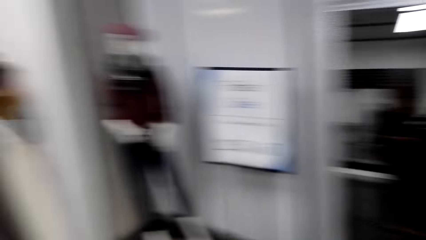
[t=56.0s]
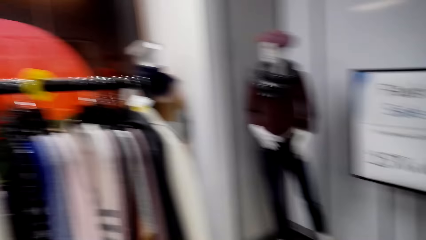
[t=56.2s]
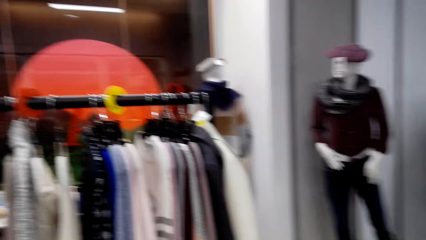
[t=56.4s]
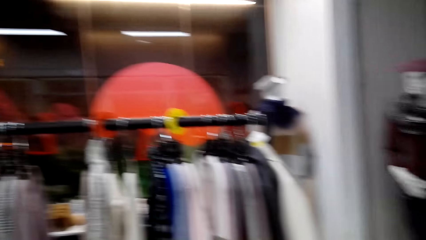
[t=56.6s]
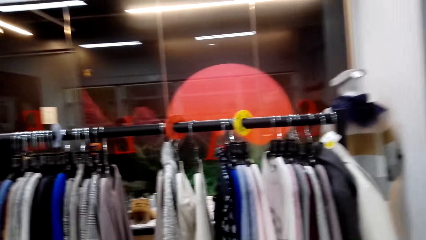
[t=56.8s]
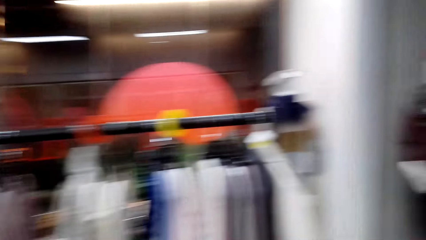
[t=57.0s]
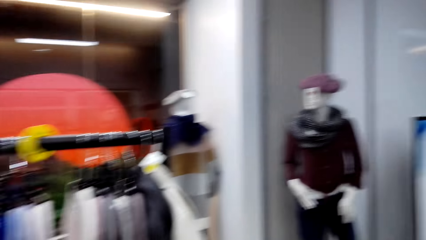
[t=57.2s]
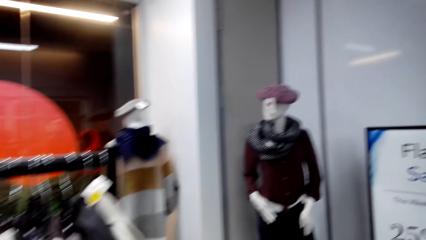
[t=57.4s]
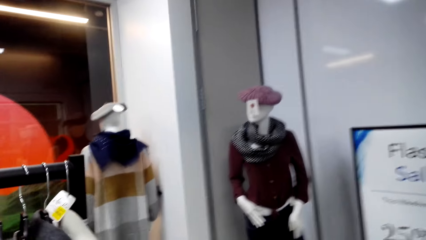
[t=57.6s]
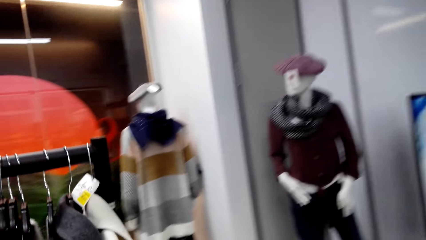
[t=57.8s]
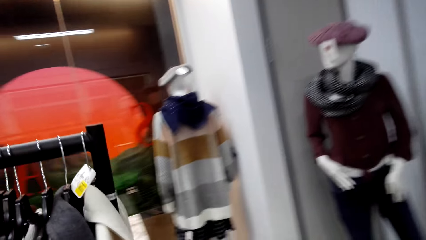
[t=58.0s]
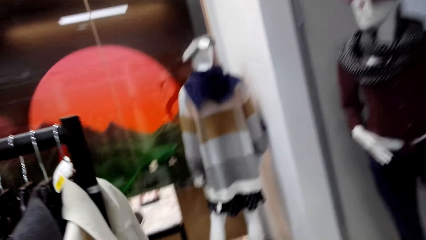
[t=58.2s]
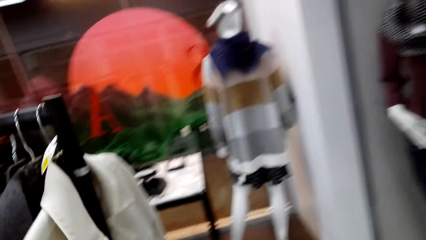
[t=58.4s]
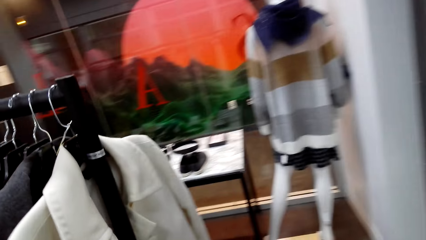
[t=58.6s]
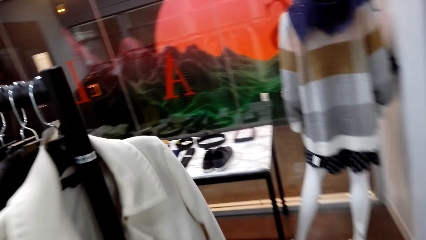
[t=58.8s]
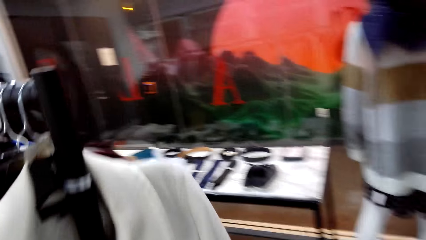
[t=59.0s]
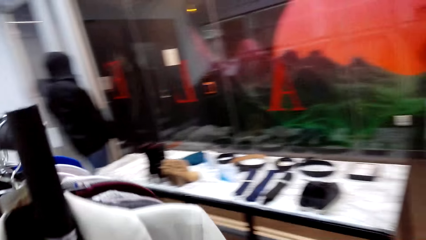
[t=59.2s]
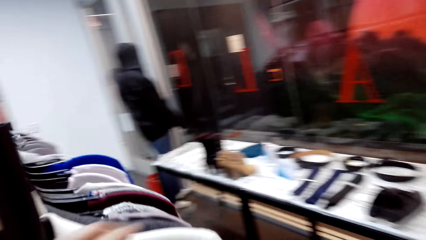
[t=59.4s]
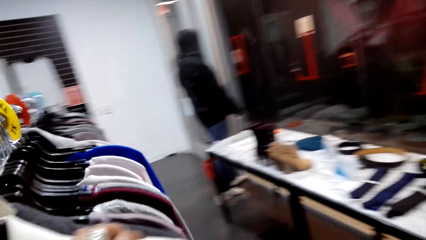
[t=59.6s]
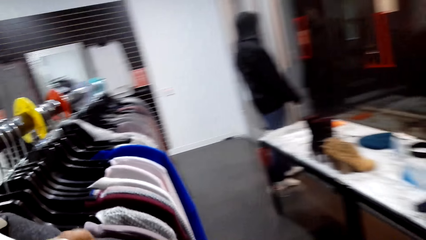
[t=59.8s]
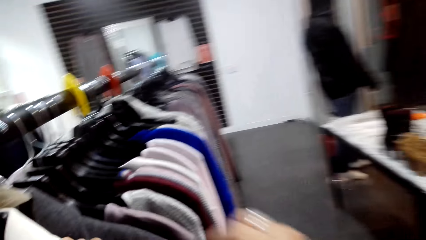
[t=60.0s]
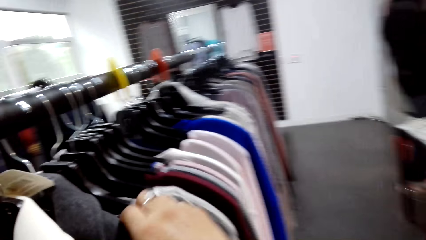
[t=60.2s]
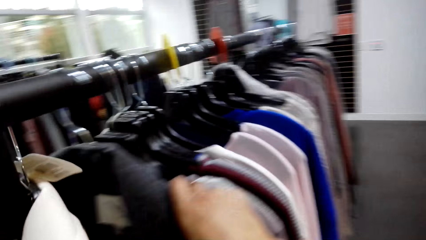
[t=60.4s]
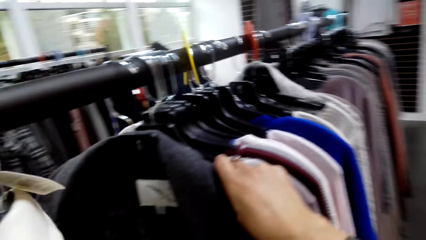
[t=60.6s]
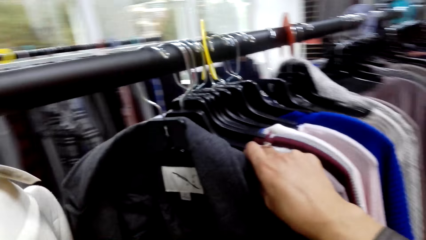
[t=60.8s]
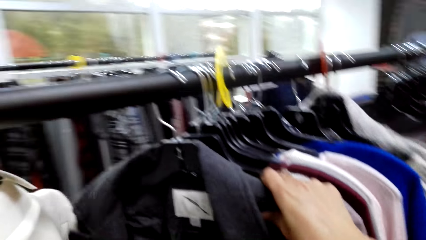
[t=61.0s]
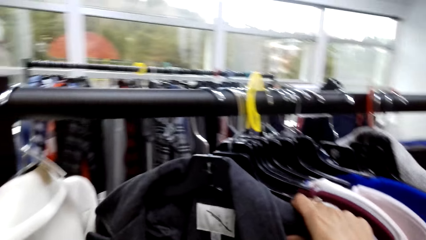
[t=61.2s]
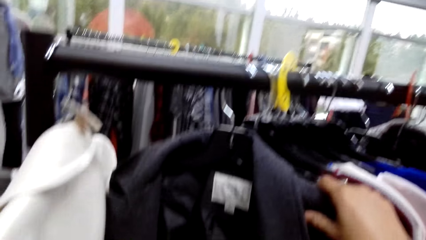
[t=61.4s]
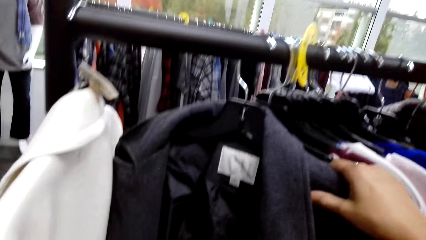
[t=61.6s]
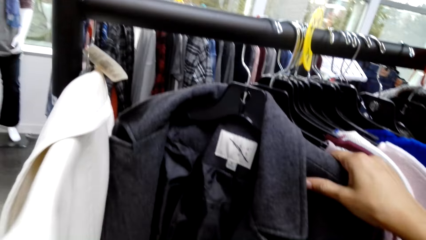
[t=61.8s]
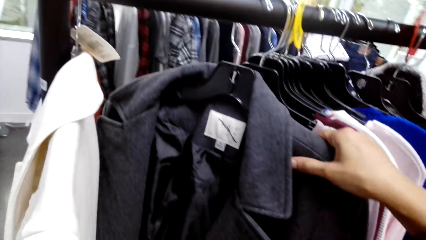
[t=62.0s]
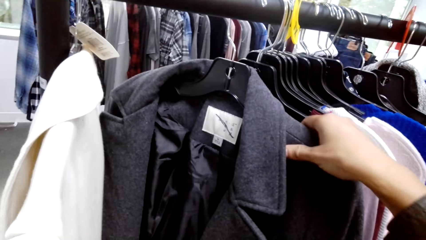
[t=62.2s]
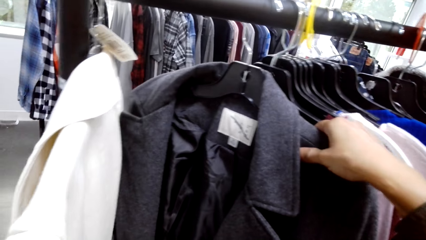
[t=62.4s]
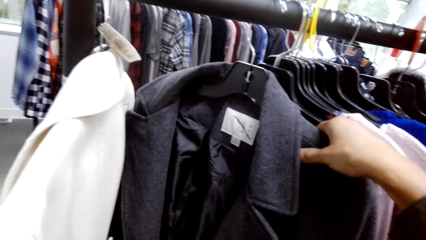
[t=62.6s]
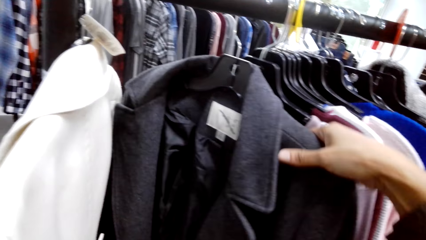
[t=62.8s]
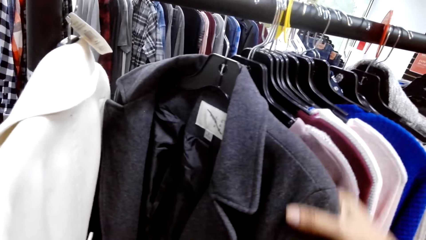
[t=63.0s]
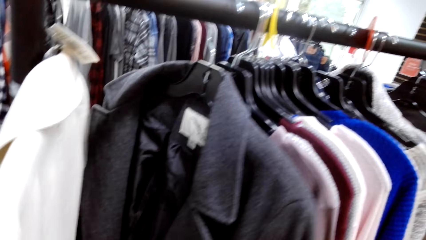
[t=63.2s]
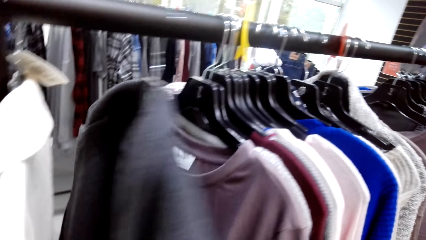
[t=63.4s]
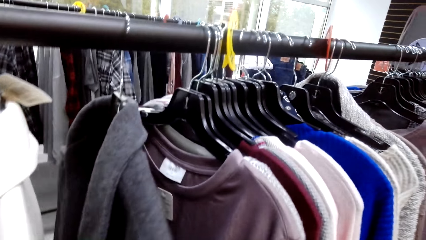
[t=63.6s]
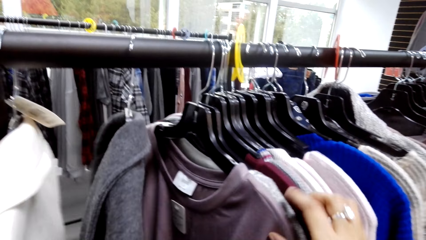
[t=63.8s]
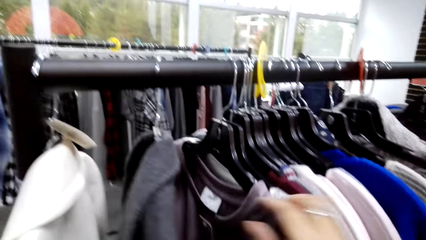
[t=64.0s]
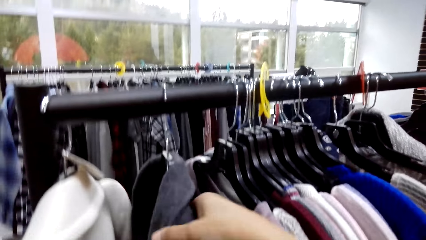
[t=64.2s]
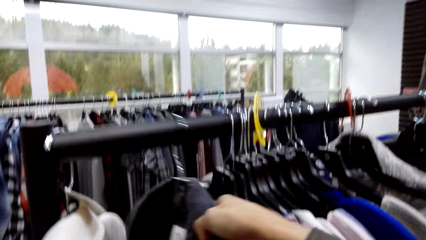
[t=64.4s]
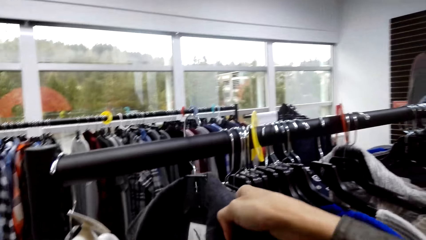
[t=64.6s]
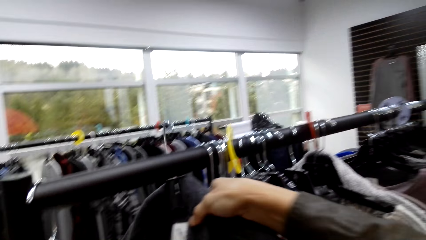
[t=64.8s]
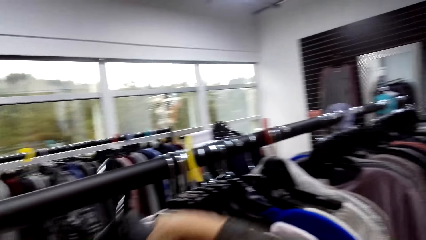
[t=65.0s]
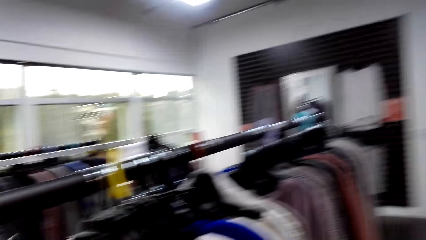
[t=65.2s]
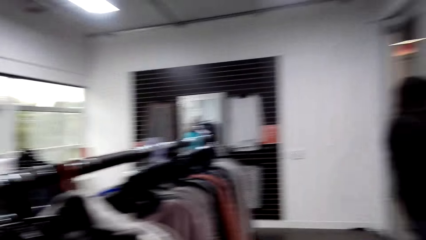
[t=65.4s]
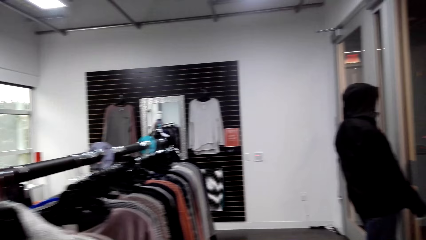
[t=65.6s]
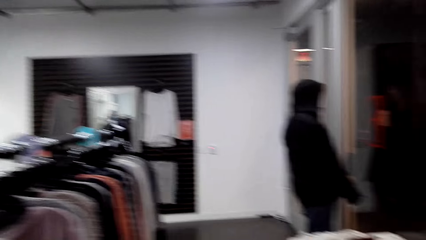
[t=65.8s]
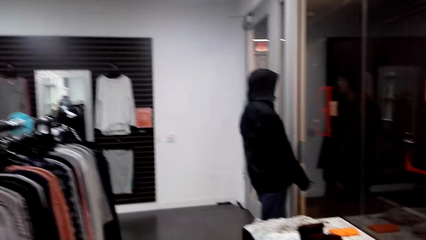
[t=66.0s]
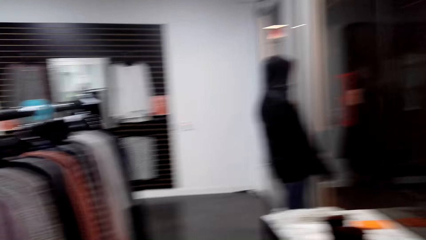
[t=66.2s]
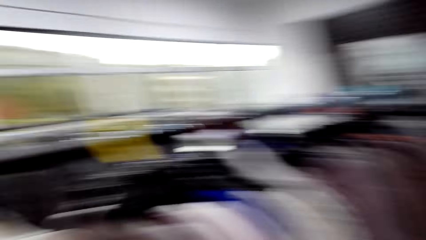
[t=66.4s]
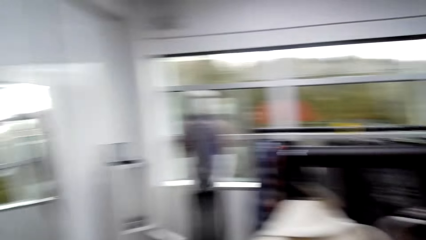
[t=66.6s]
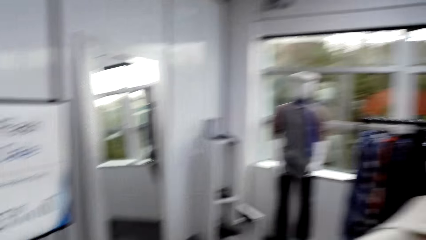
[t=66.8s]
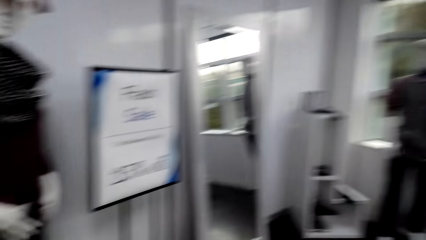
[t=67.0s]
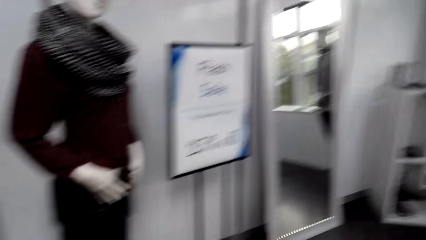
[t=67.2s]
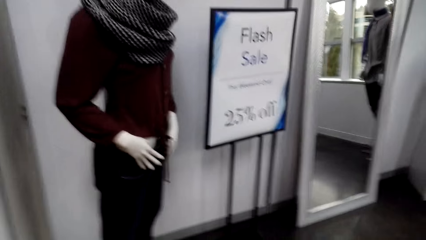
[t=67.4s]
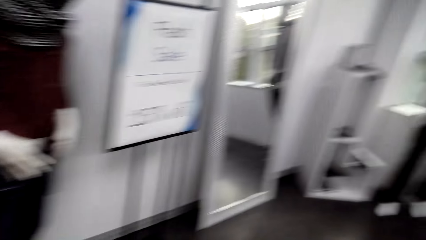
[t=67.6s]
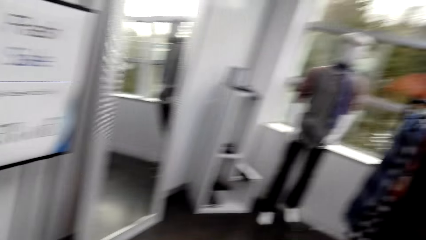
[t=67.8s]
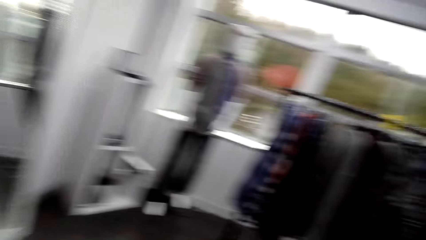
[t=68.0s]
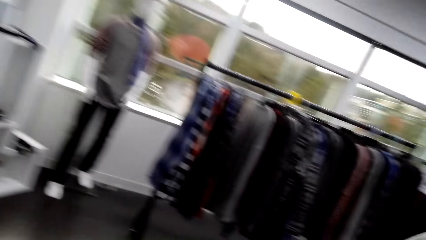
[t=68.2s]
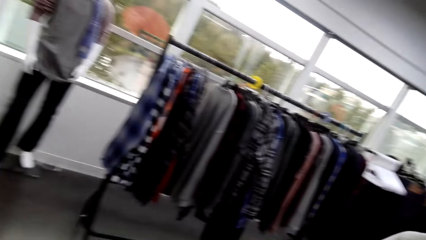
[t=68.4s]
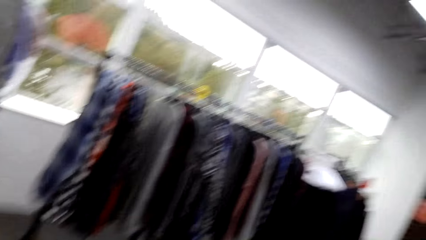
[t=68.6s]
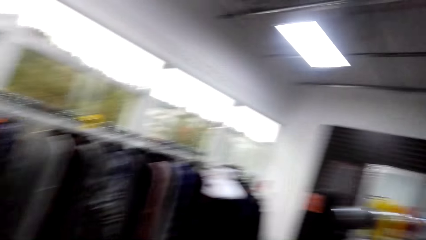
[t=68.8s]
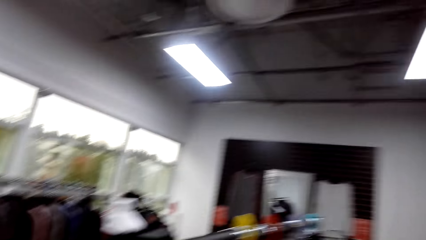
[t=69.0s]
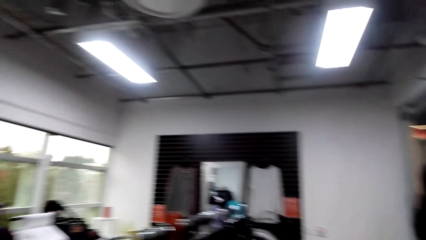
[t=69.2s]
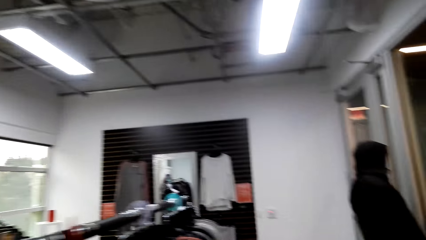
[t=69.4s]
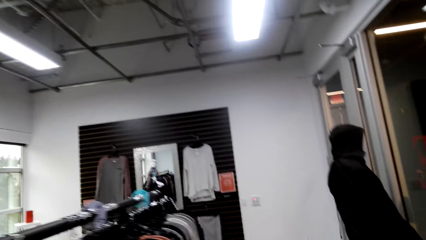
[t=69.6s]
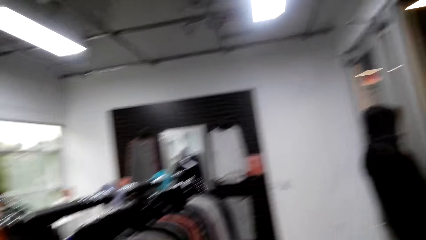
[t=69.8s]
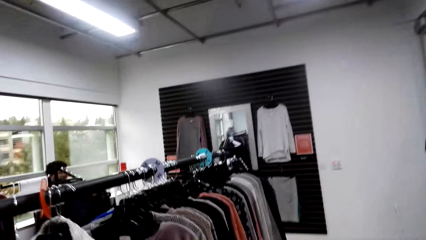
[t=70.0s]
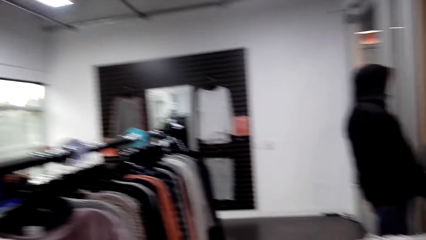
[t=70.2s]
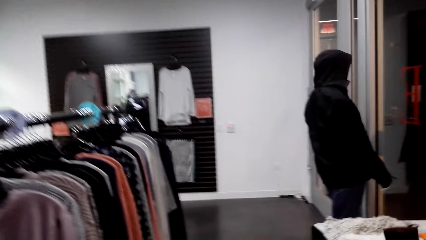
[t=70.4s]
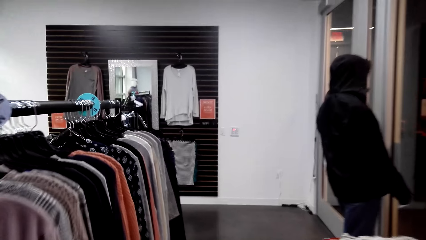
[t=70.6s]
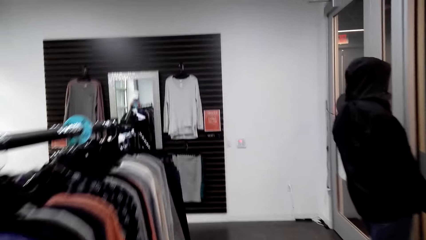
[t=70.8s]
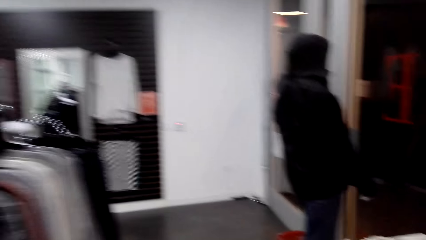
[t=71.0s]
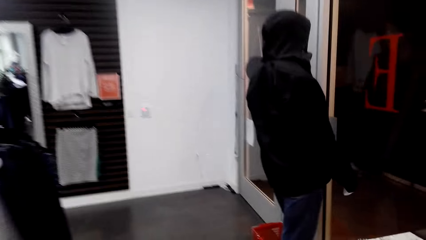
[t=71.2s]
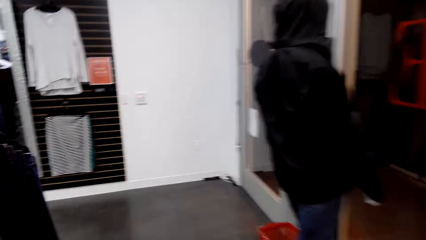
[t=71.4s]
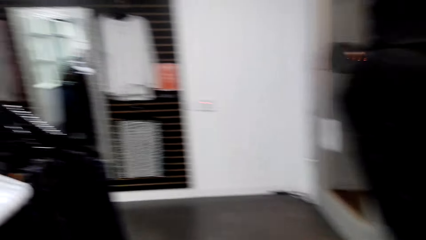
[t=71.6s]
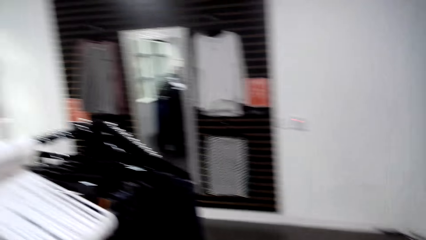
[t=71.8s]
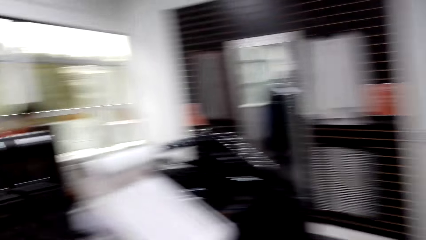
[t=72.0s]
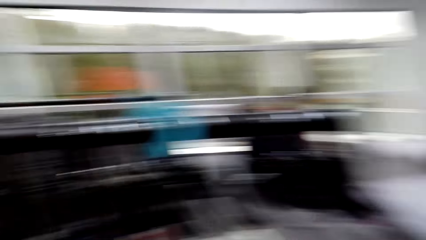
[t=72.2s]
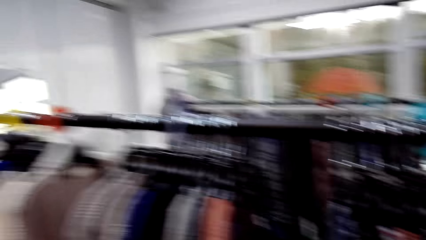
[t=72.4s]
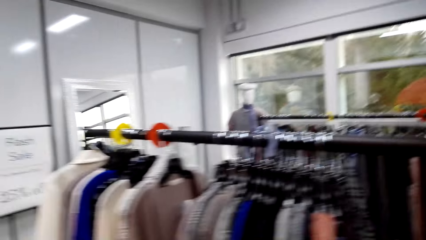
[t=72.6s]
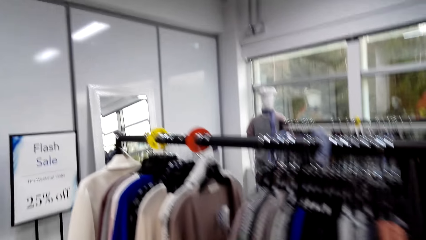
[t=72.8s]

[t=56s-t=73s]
The camera wearer walks towards another cloth line. They move clothes on the cloth line. They take a coat from the cloth rack. They walk around the store. They converse with a man.
